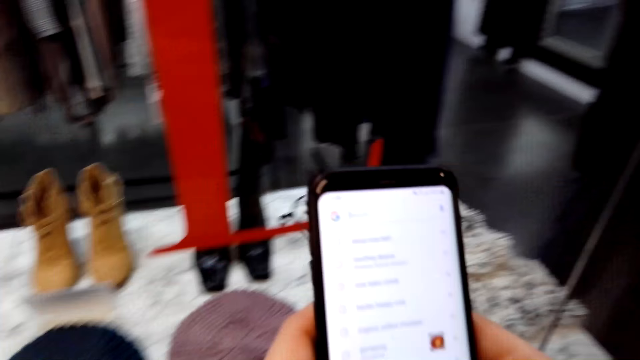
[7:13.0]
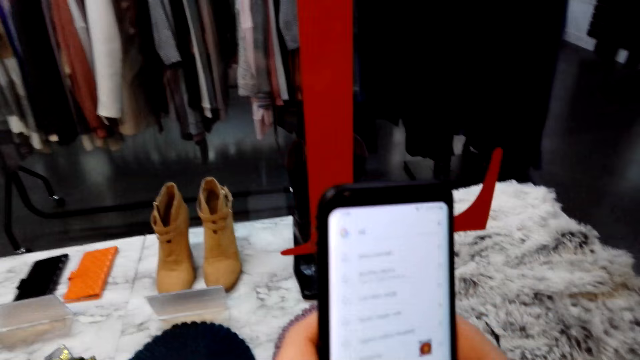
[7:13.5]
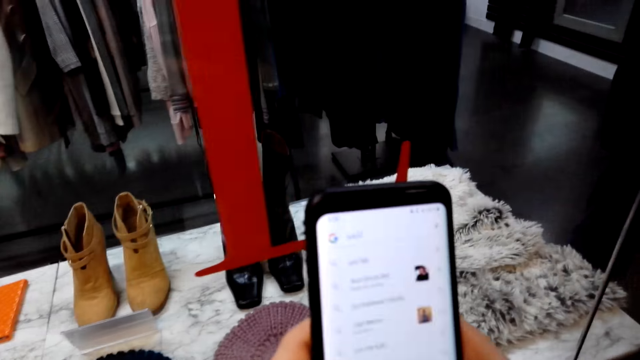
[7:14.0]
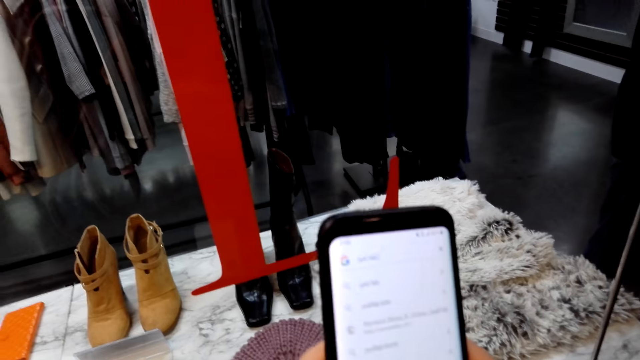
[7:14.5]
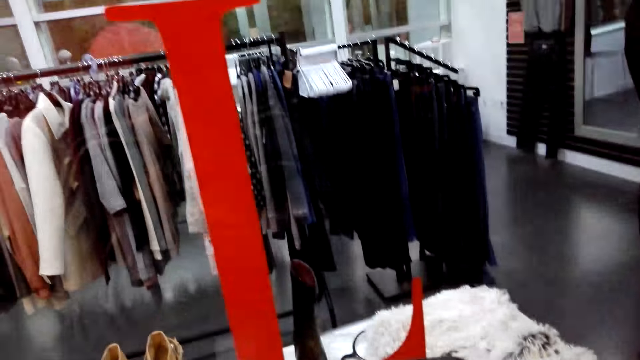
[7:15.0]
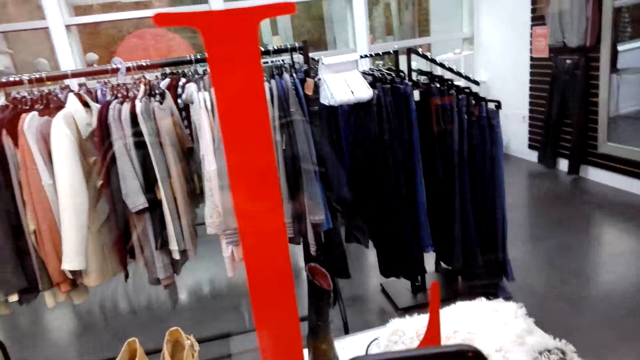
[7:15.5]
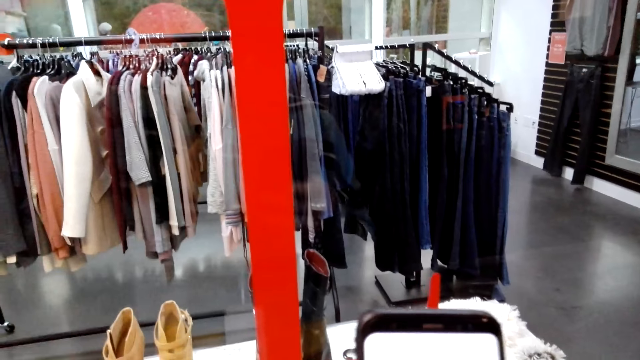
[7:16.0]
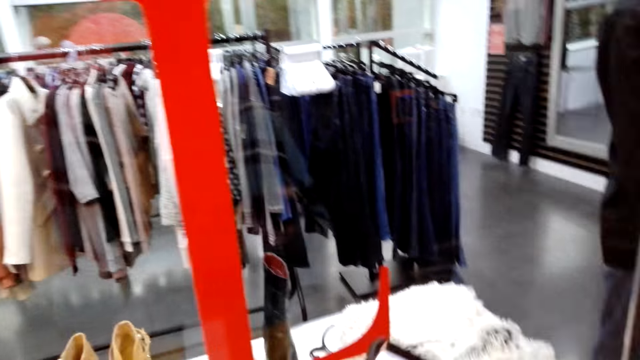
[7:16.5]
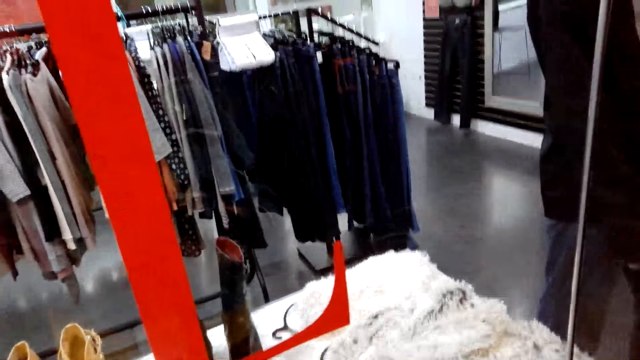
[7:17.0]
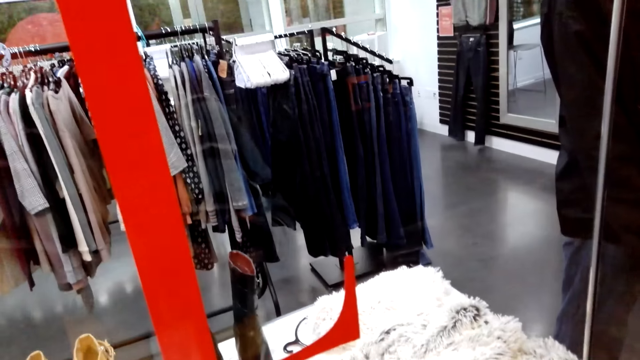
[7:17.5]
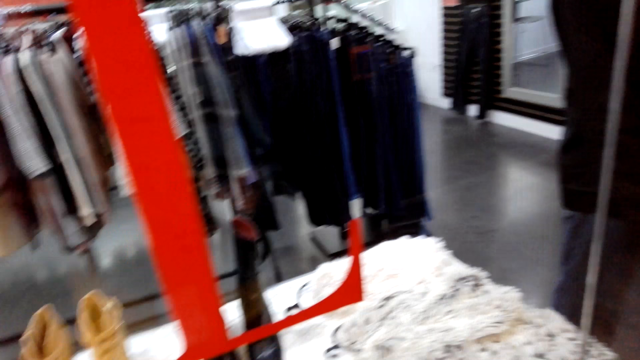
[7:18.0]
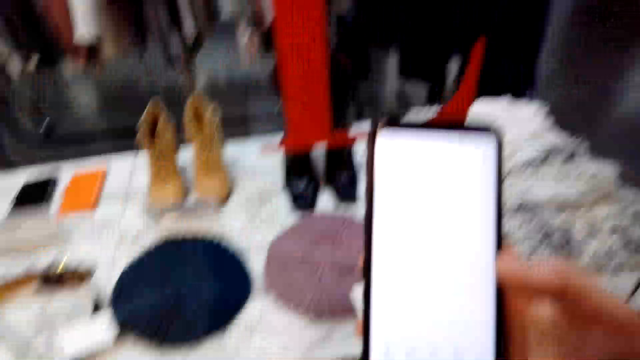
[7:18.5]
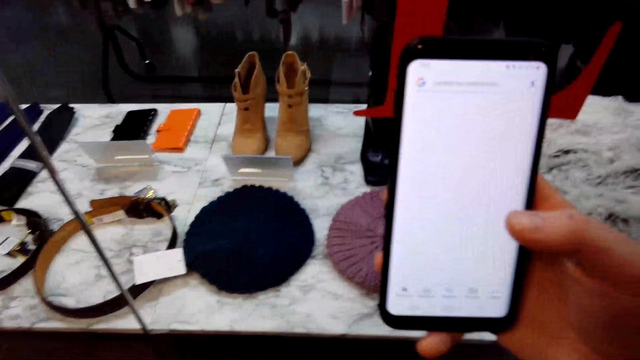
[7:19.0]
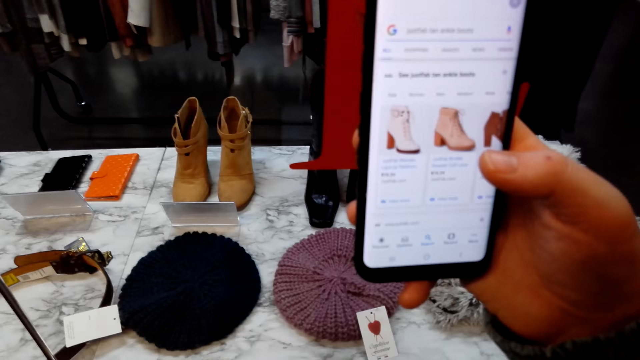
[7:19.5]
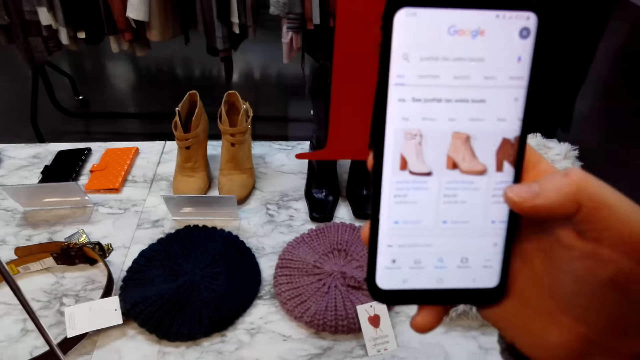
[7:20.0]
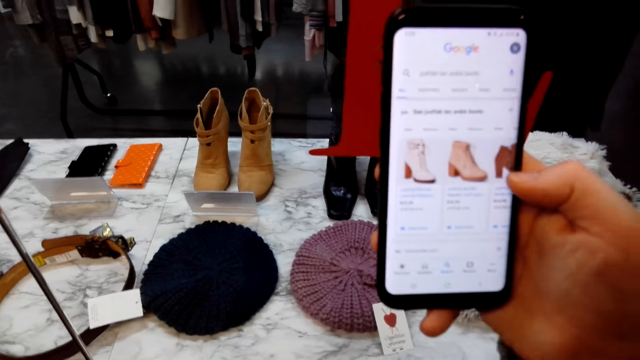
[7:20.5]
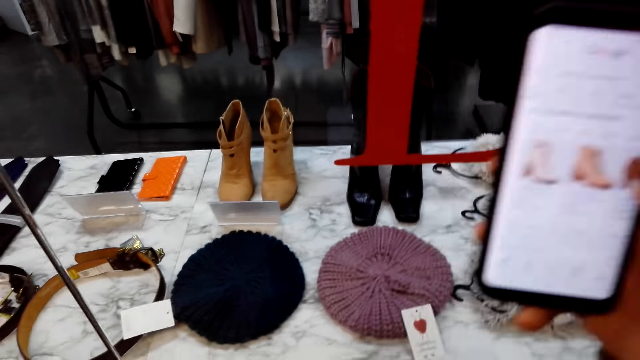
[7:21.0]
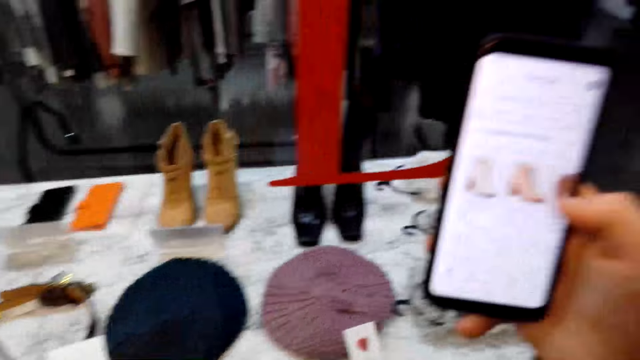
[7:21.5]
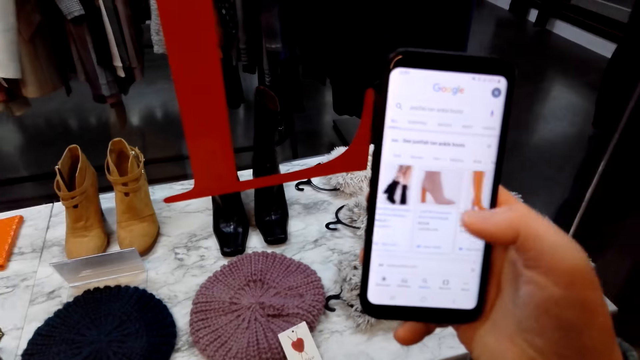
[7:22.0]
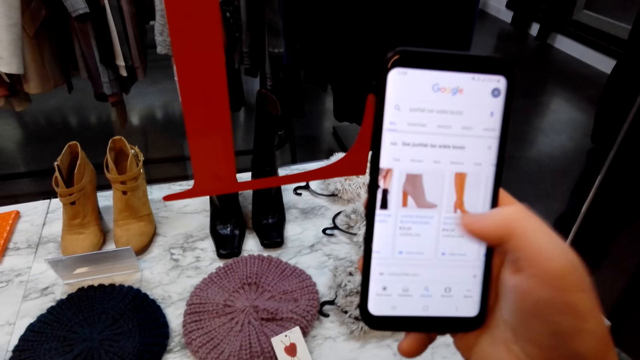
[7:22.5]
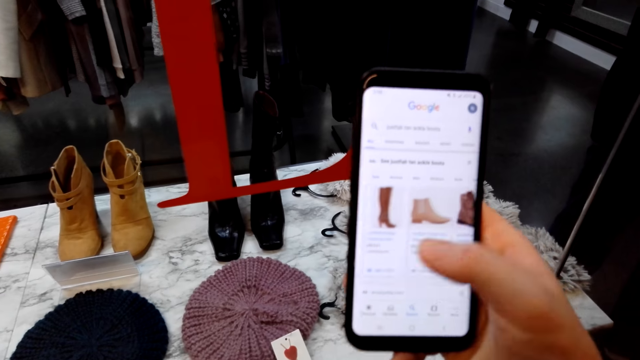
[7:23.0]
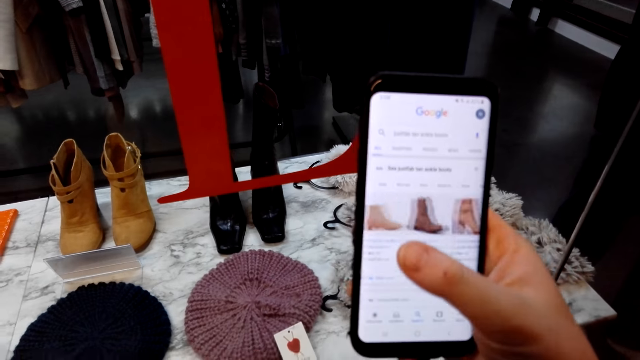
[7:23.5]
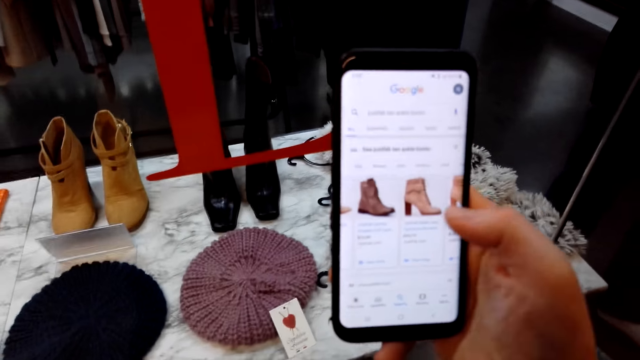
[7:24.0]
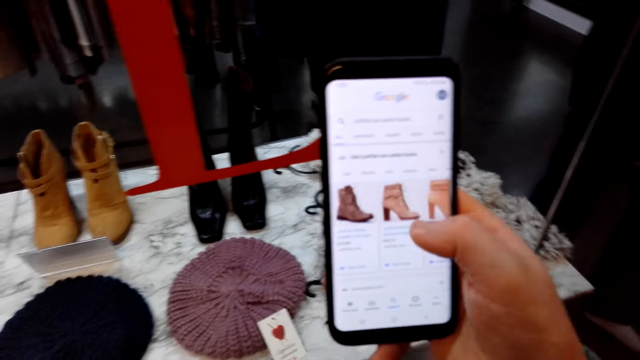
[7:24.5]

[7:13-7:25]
The camera wearer operates a phone.

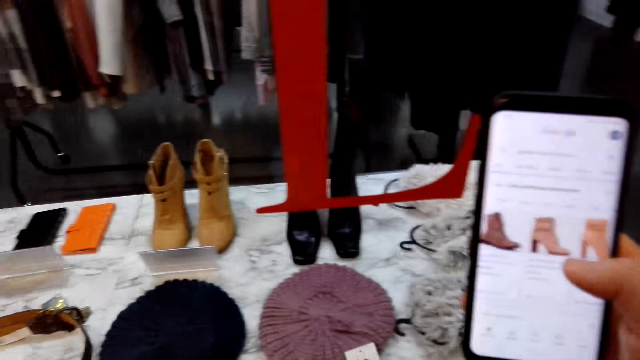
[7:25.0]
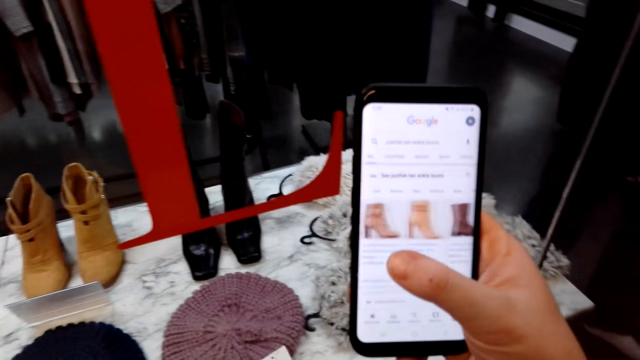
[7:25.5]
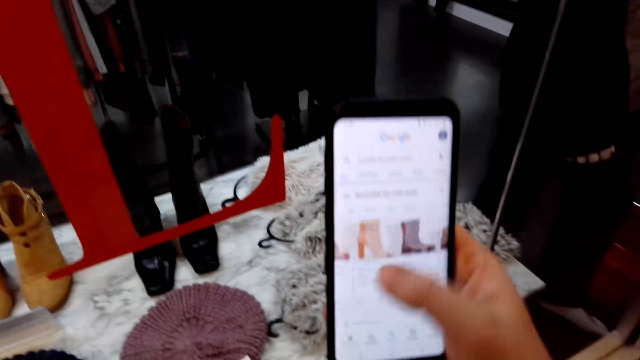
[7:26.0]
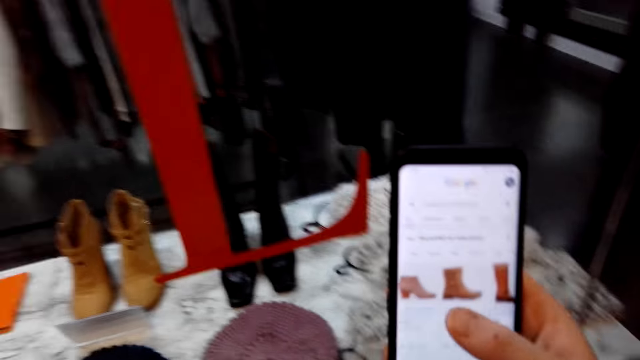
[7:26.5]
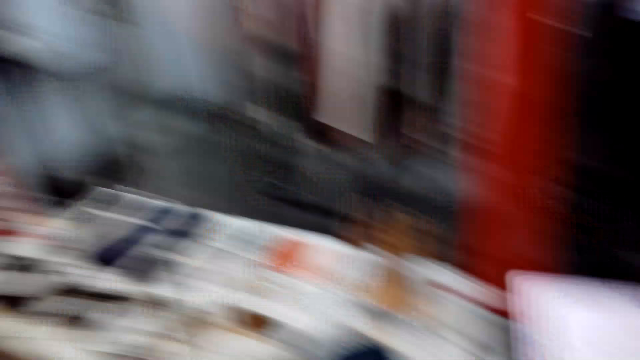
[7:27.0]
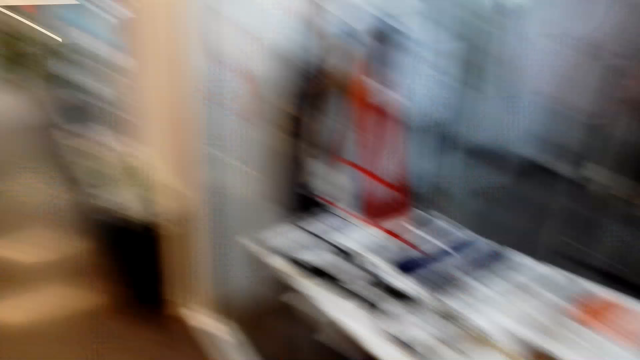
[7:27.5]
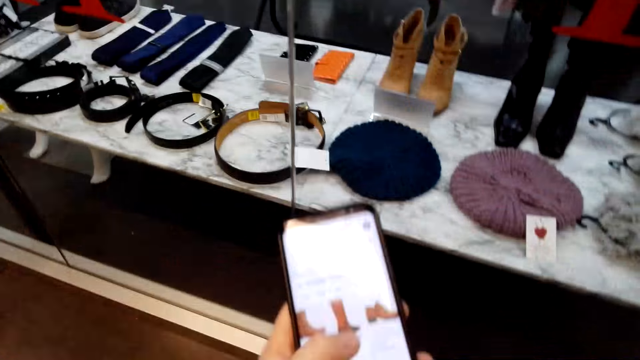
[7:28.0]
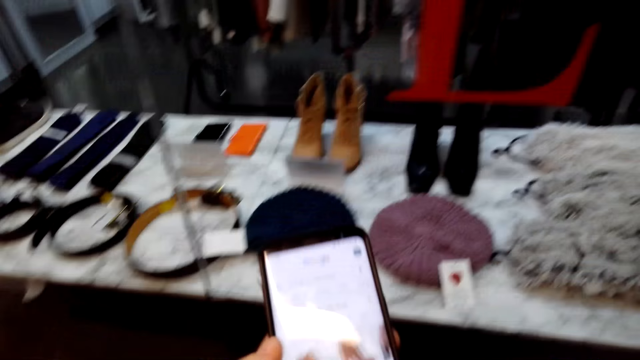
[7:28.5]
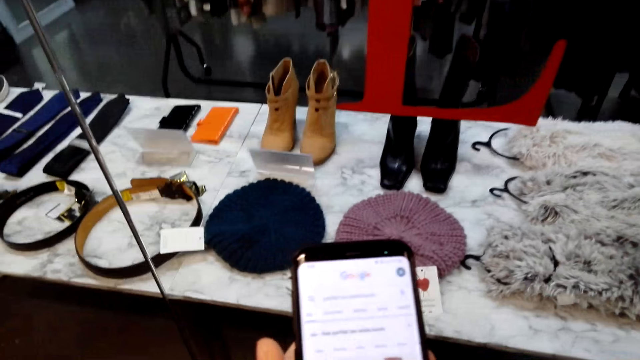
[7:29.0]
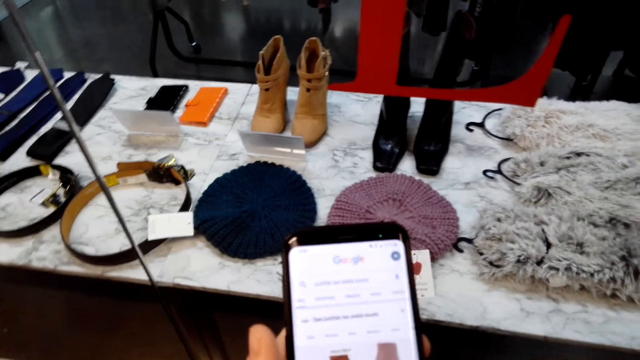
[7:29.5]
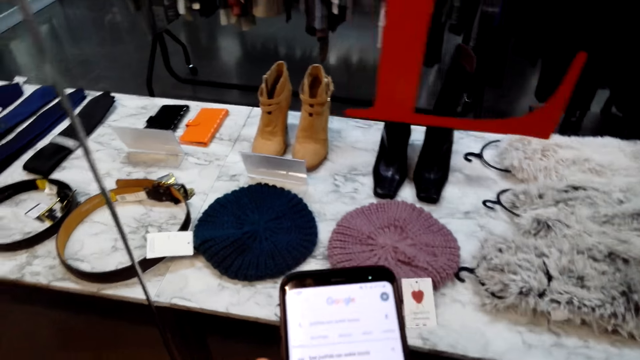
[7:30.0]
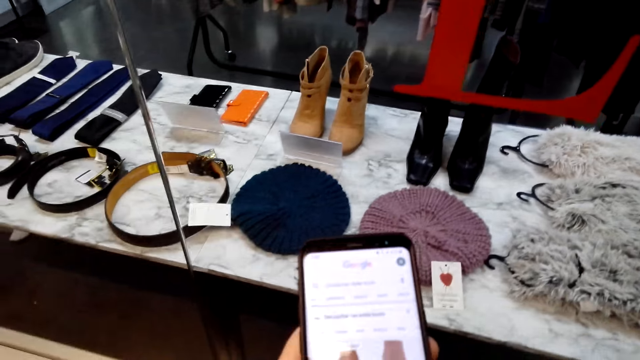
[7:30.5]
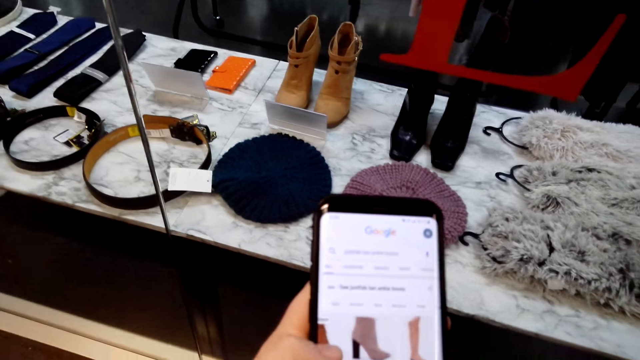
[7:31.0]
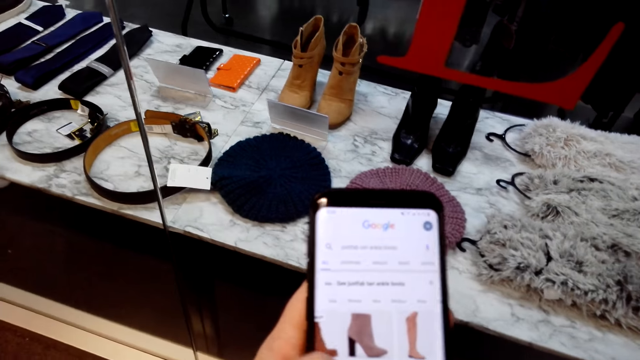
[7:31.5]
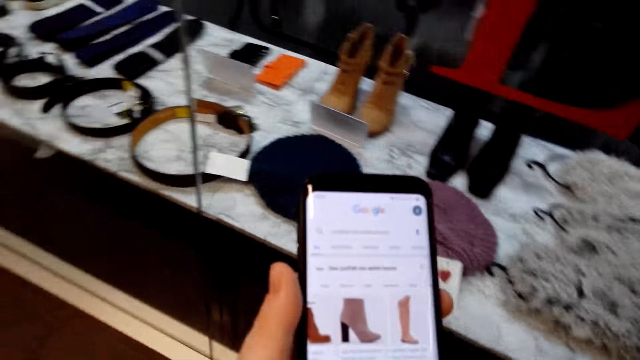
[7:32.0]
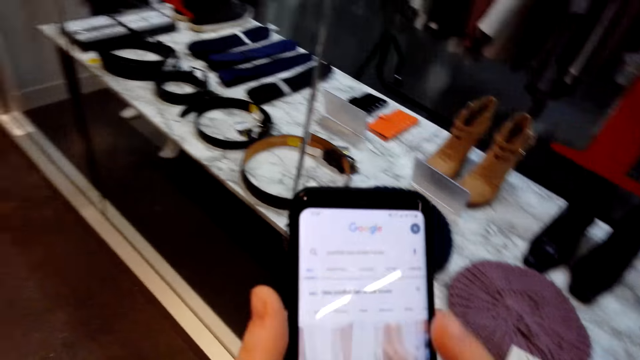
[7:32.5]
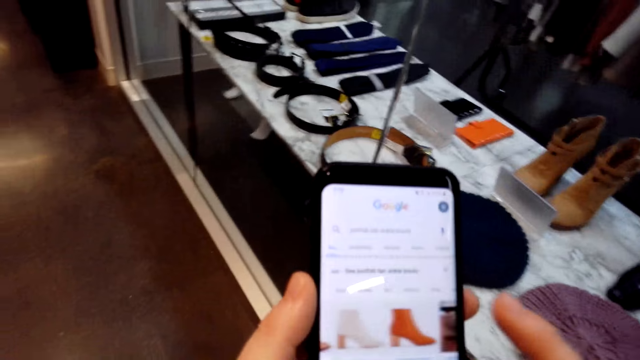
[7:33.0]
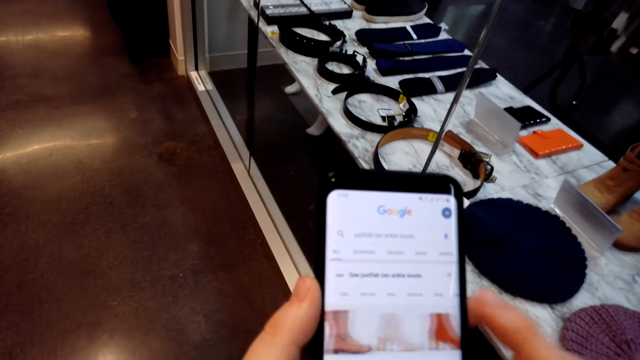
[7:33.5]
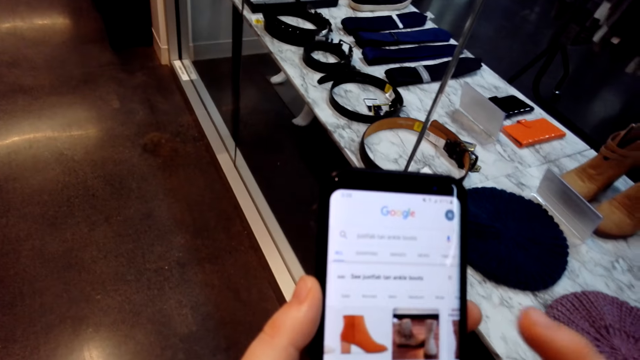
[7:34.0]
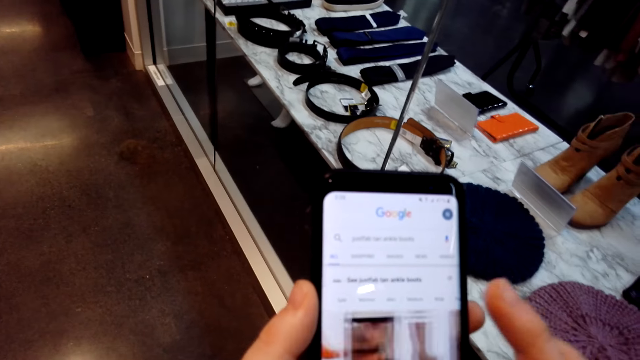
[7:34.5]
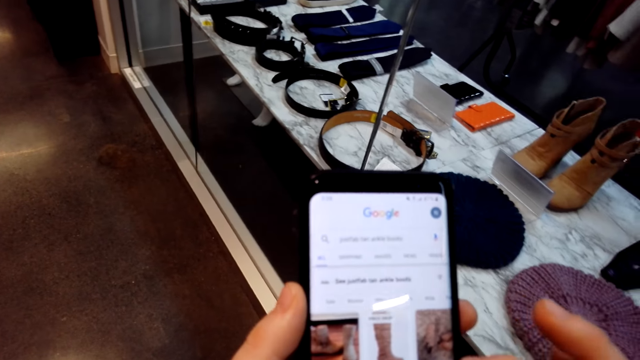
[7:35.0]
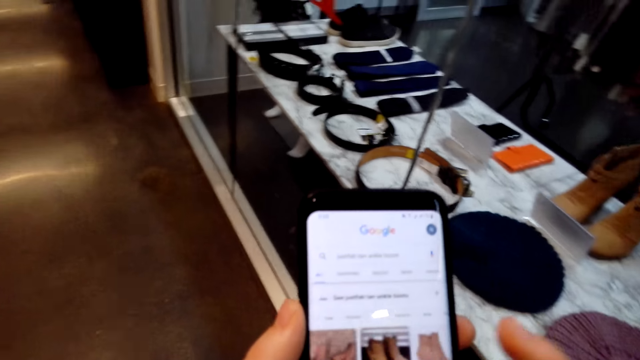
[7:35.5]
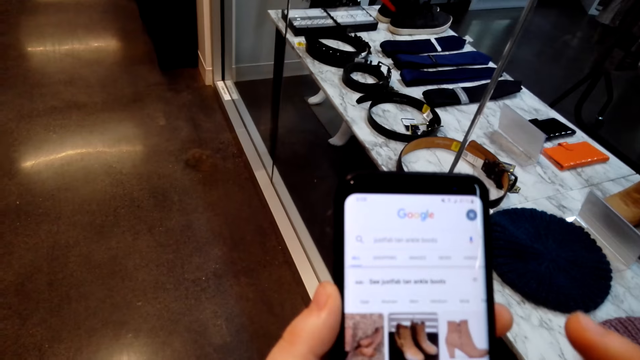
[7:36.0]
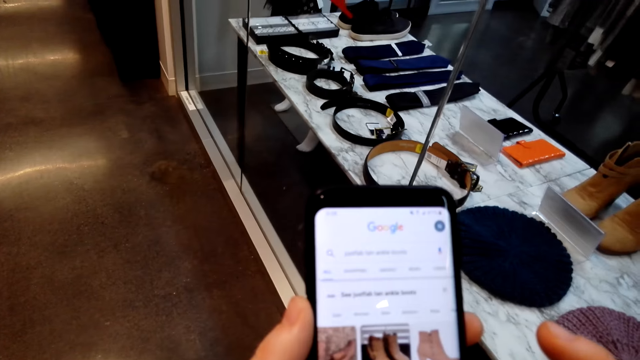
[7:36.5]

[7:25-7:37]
The camera wearer holds a phone by the left hand. They operate the phone.
